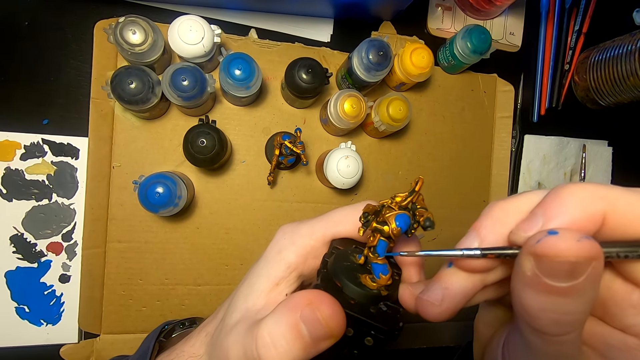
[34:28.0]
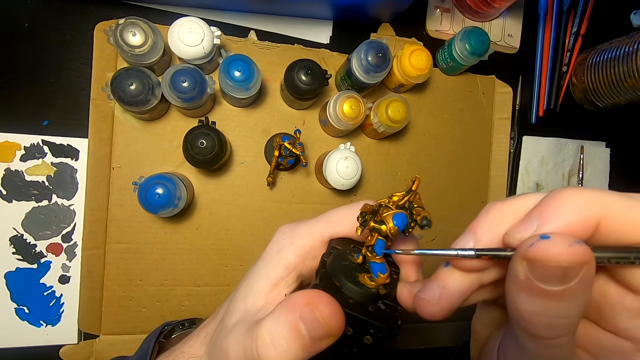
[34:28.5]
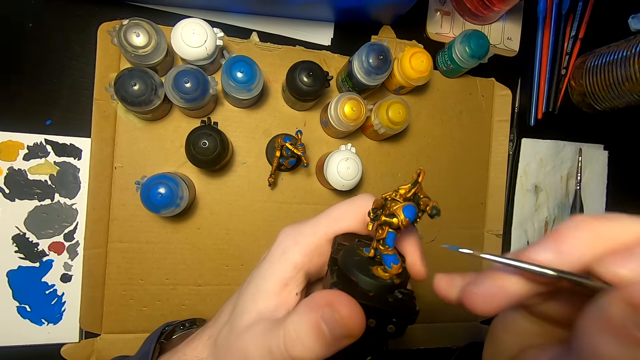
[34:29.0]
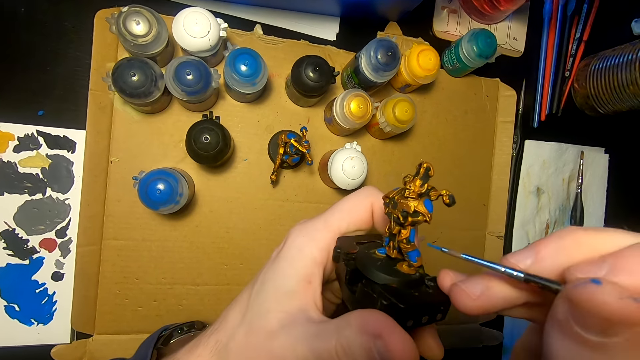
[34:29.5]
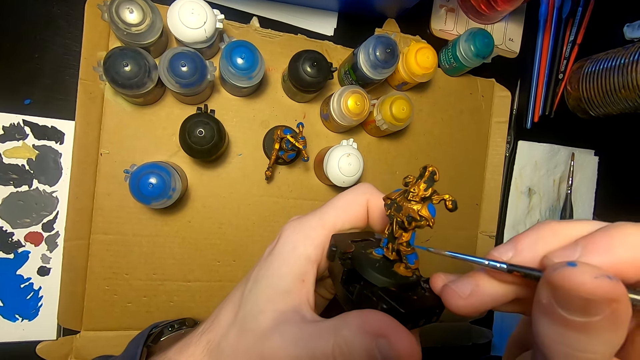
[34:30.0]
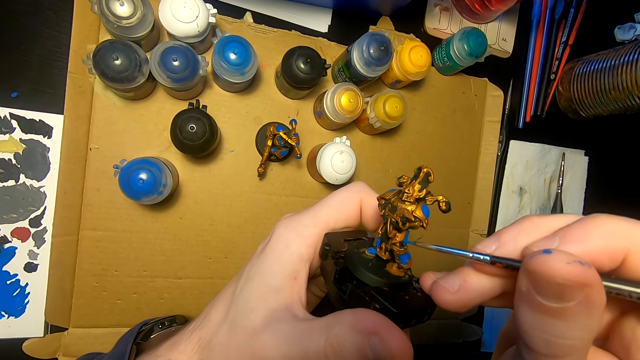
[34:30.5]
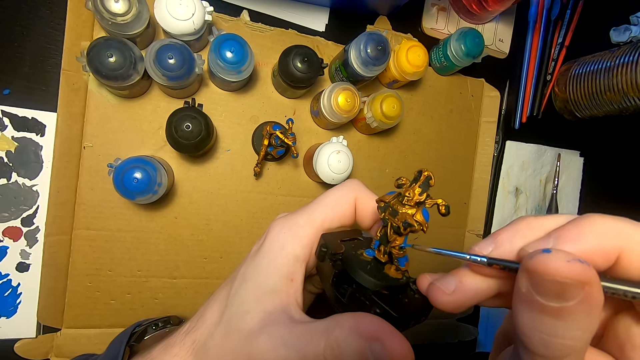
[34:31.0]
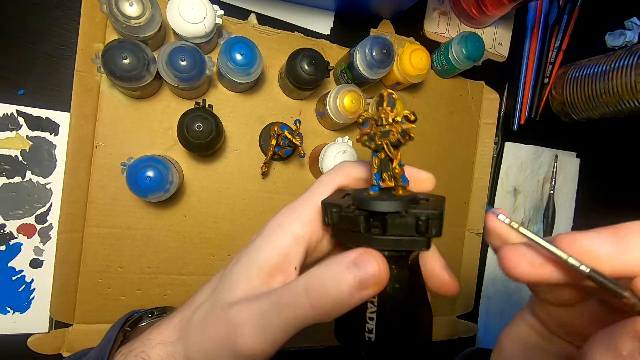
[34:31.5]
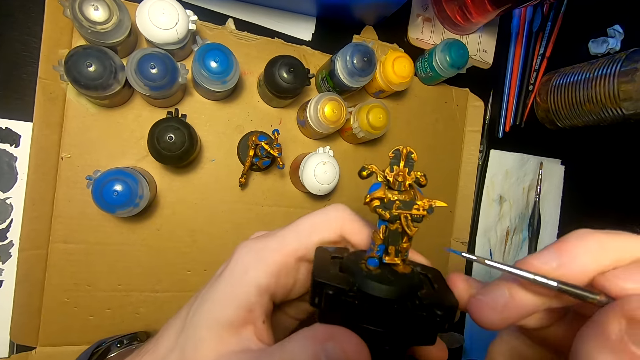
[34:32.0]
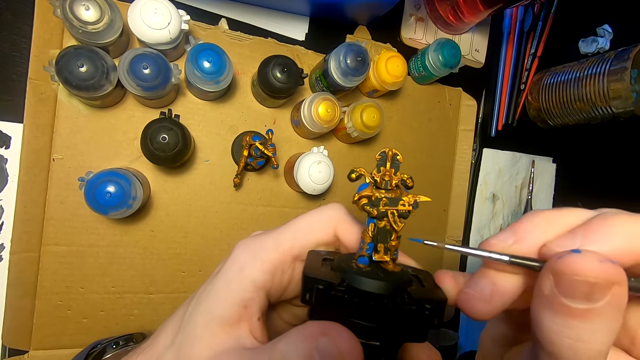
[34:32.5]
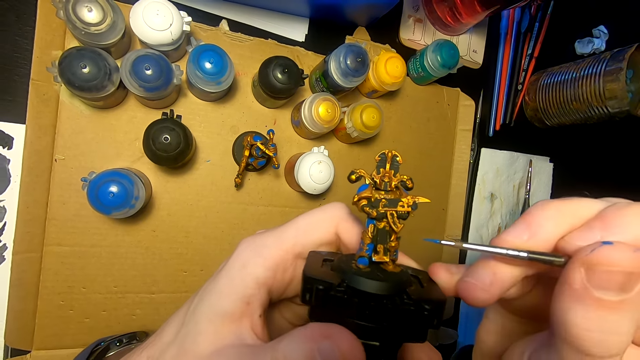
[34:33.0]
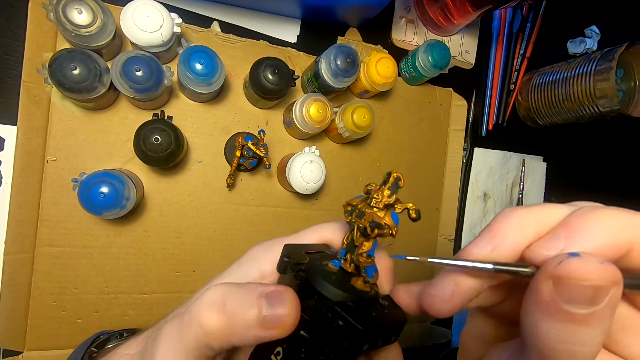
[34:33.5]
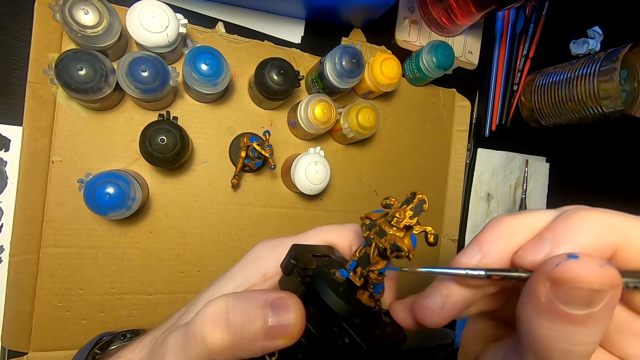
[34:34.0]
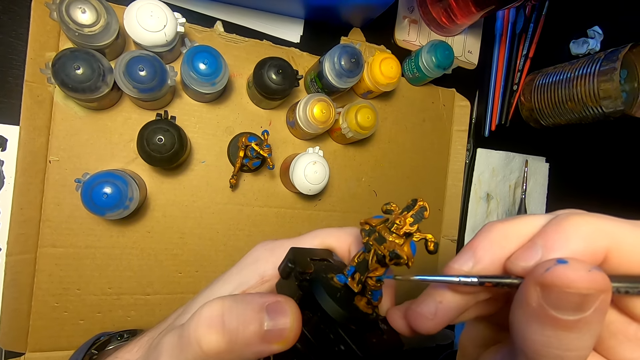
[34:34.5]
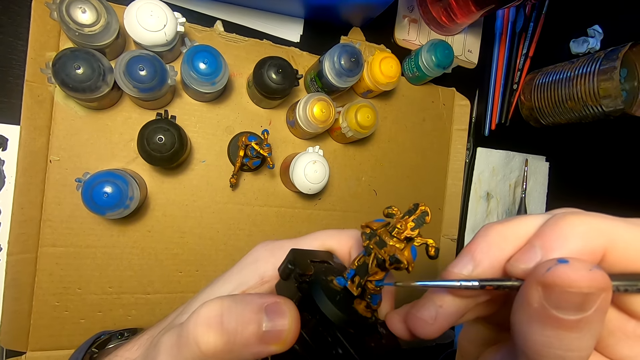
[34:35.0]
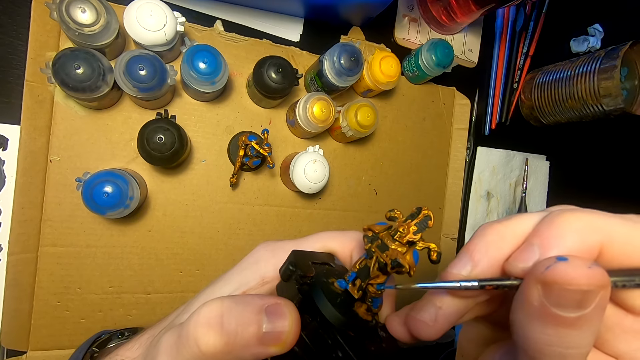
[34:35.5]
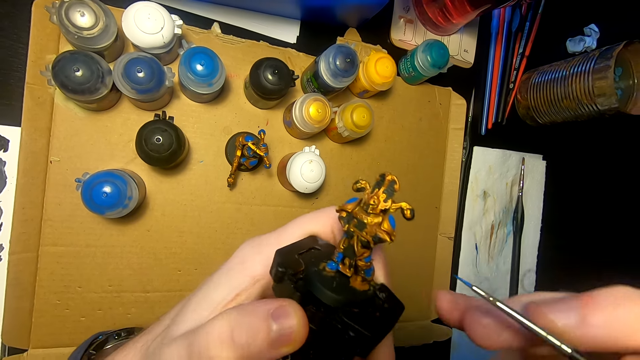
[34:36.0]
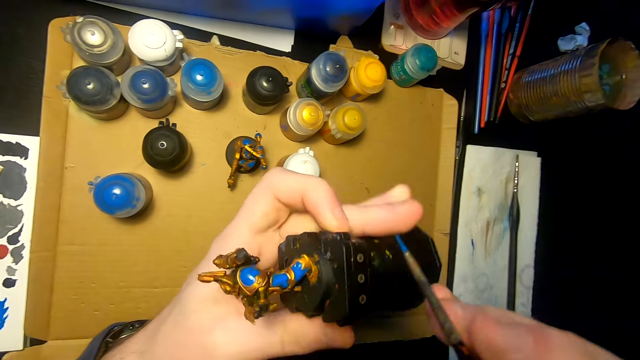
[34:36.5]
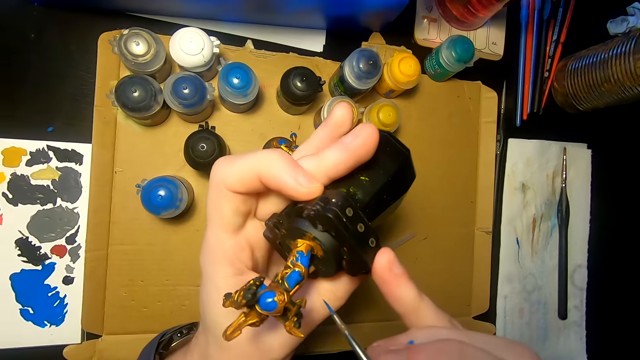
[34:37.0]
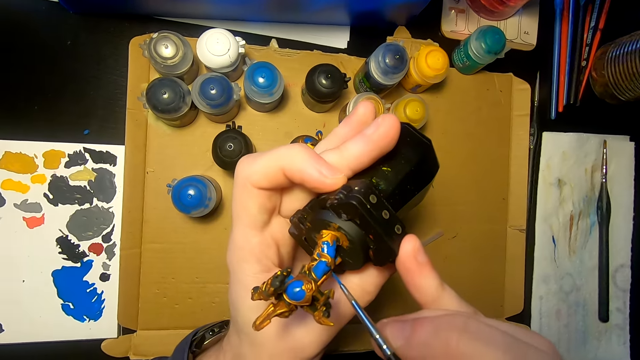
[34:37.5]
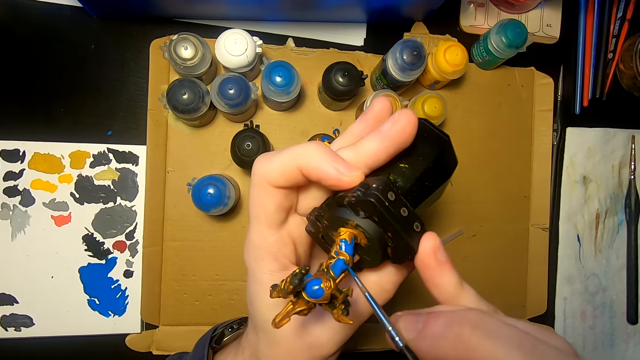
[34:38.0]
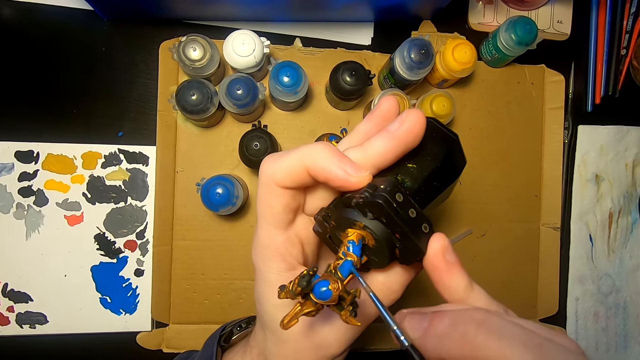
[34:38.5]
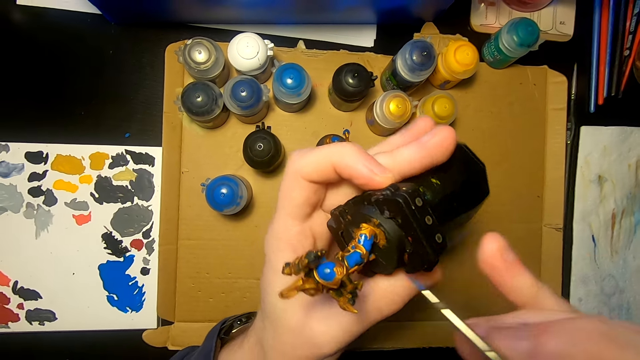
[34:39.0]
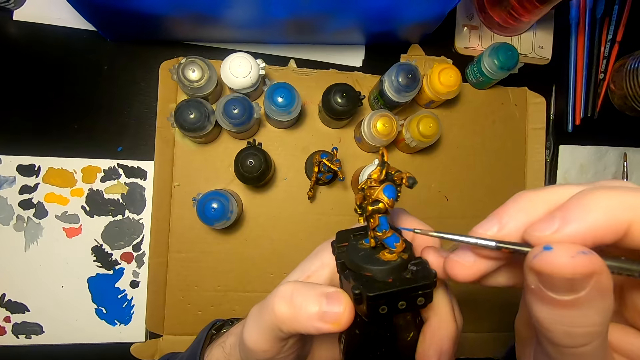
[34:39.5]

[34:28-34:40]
The camera wearer paints the figurine or sculpture with a paintbrush. They turn the sculpture, look at the sculpture, and paint the figurine with a paintbrush. They turn the sculpture and paint the figurine with a paintbrush.

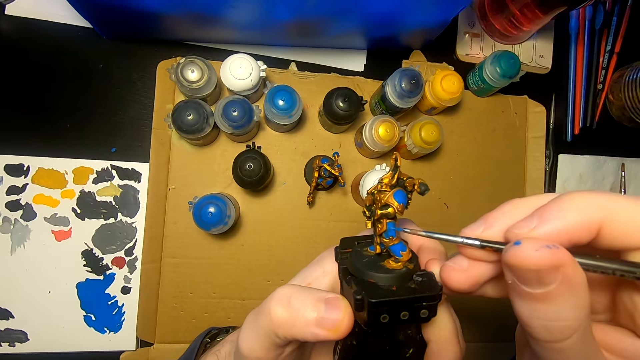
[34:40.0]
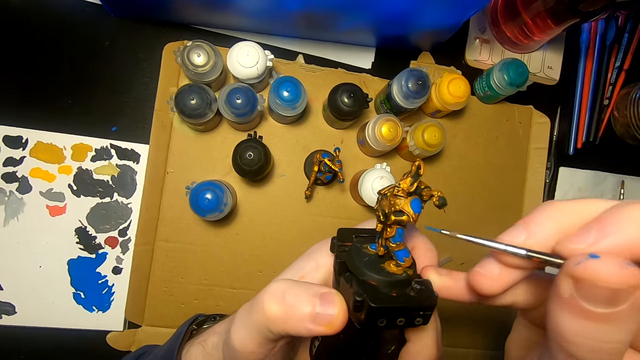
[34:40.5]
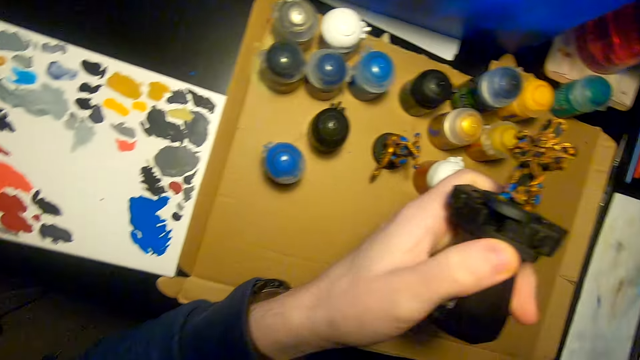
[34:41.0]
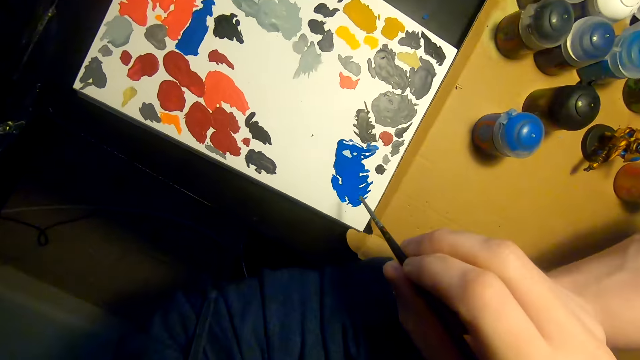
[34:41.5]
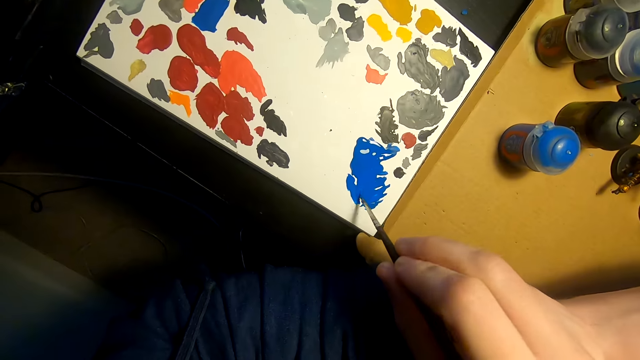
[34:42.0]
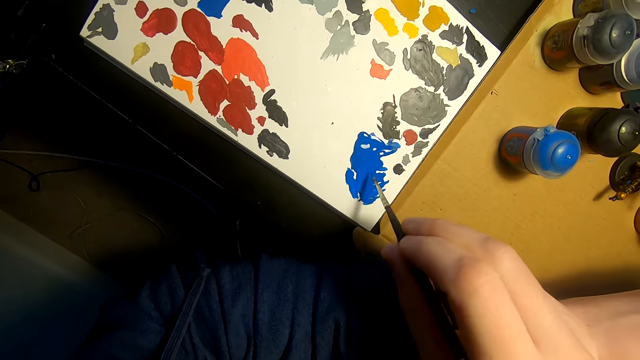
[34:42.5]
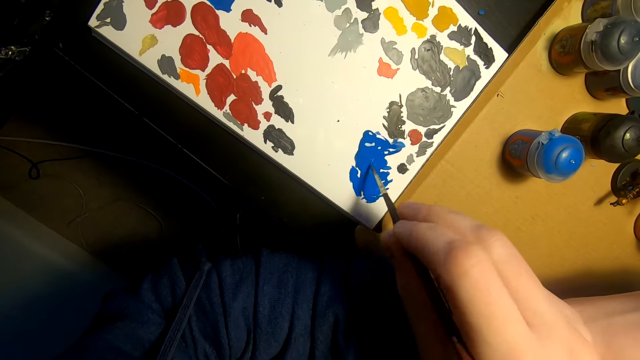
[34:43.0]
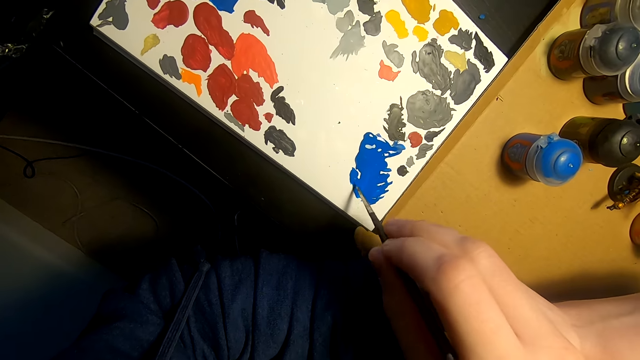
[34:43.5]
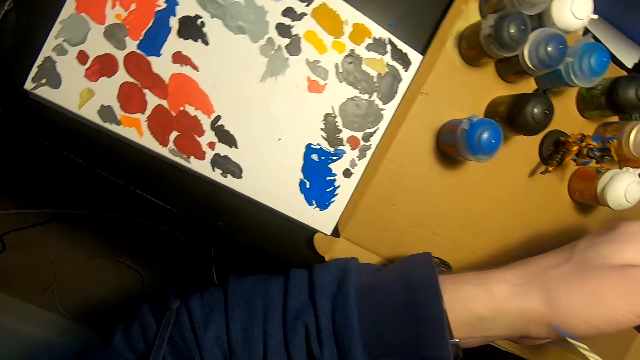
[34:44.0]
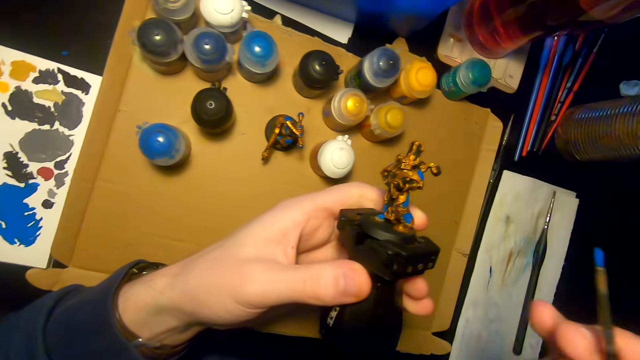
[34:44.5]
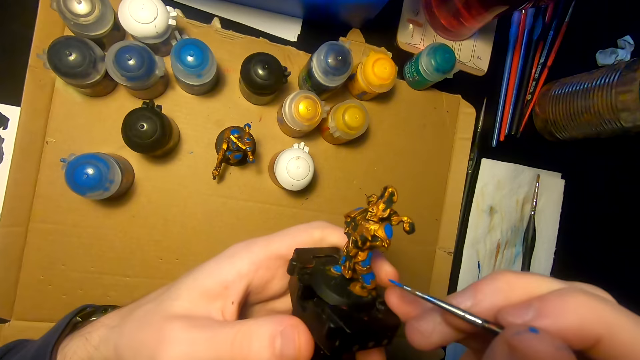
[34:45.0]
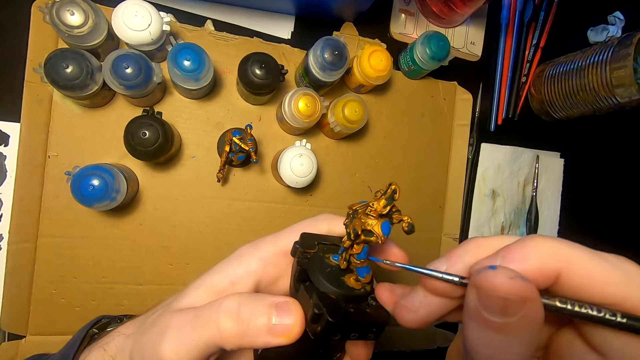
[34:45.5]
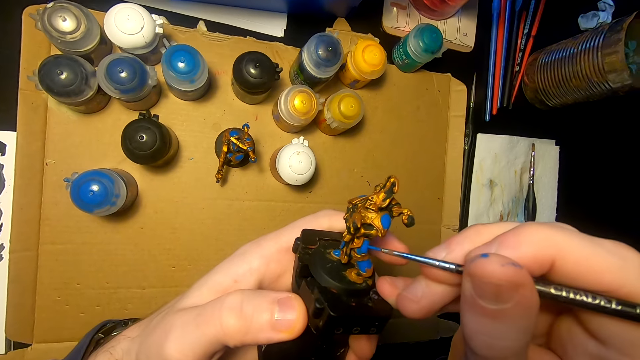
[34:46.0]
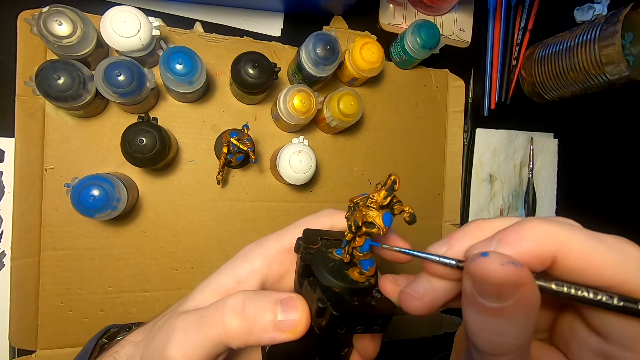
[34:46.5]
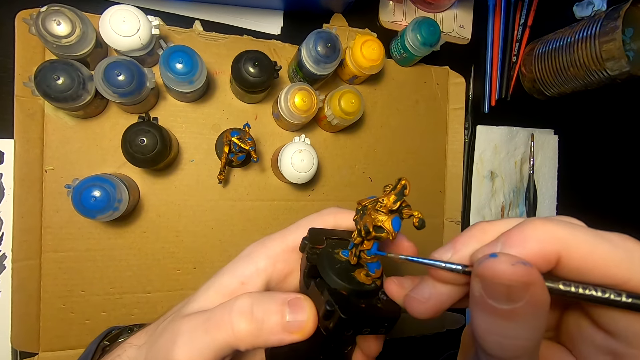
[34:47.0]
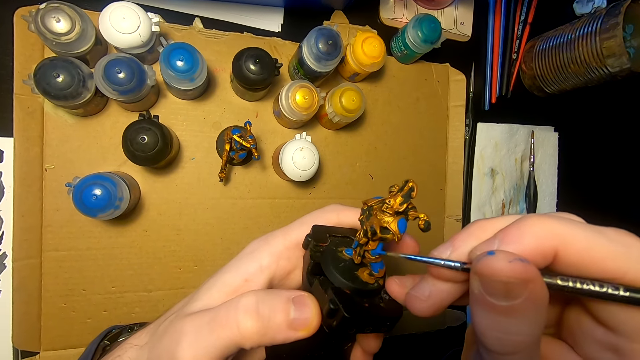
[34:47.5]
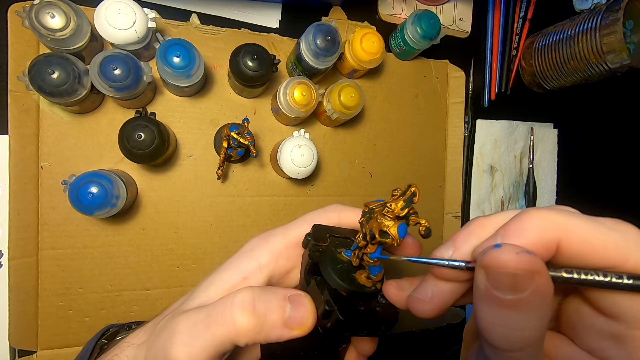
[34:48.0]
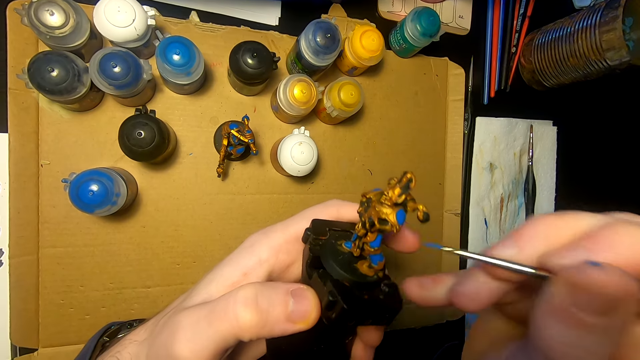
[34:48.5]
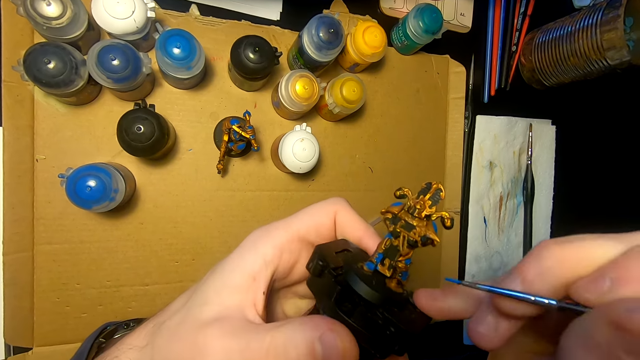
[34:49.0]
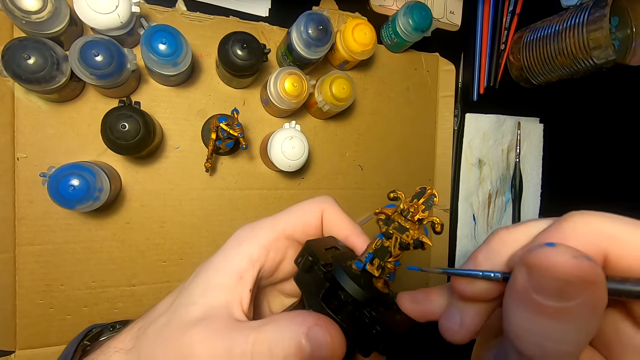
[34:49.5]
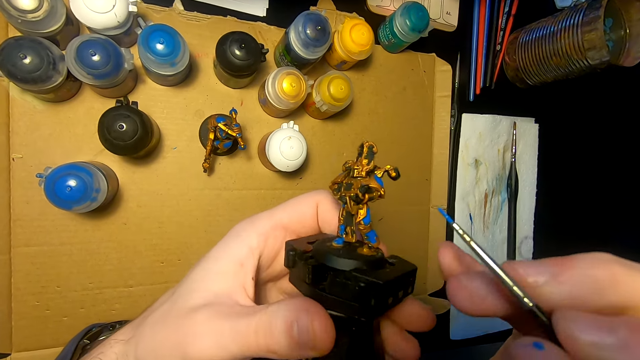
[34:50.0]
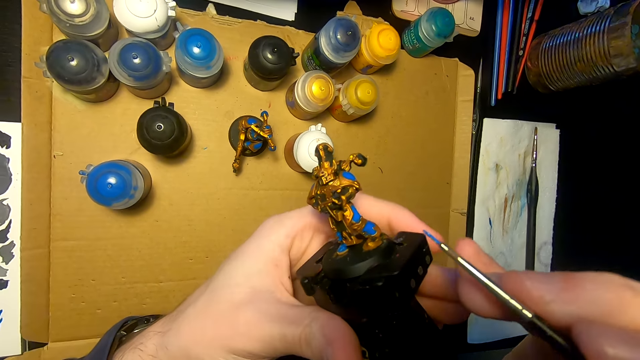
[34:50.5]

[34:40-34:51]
The camera wearer turns the sculpture or figurine. They paint the figurine with a paintbrush or pen brush. They move the right hand and rub the pen brush on the paint. They dip the paintbrush in the paint. They move the right hand and paint the figurine with the paintbrush.
